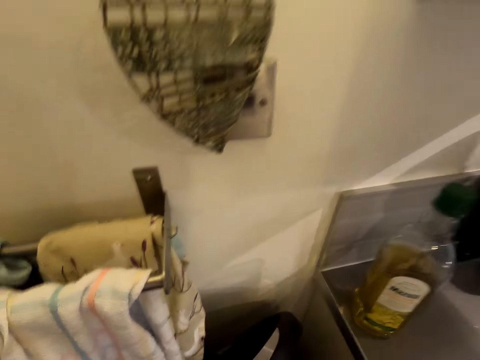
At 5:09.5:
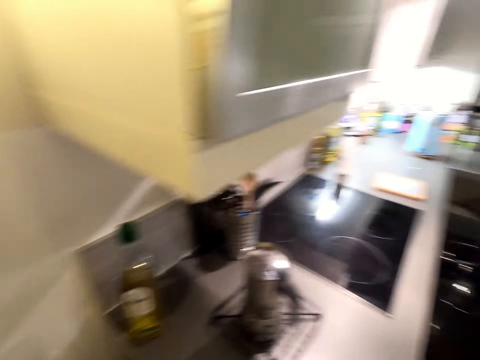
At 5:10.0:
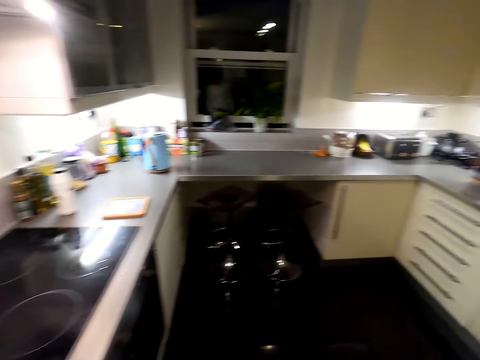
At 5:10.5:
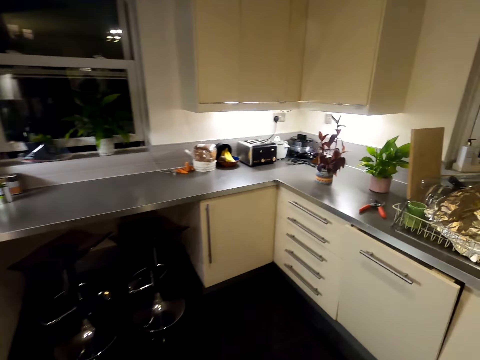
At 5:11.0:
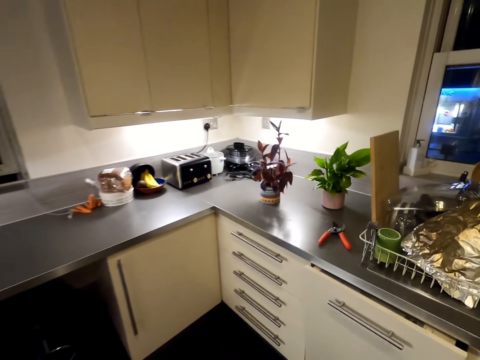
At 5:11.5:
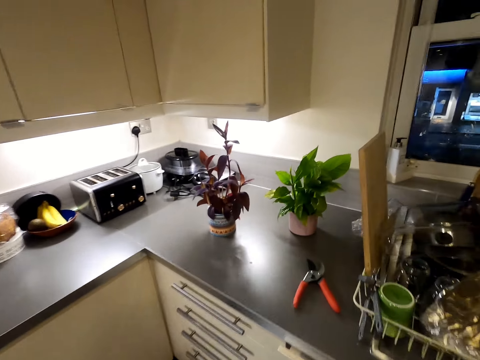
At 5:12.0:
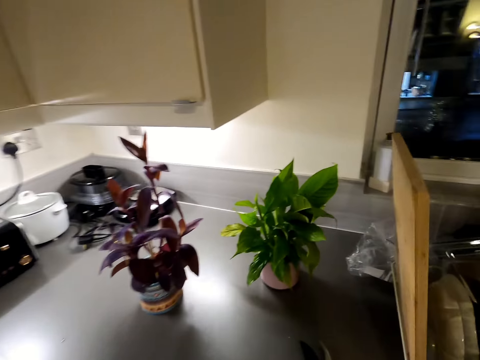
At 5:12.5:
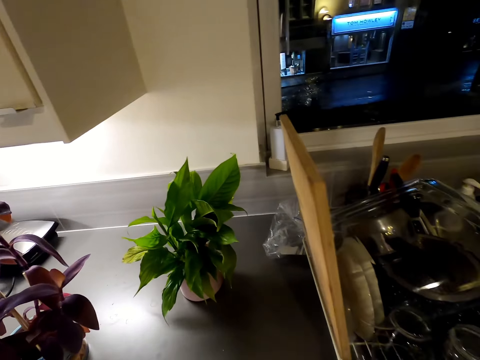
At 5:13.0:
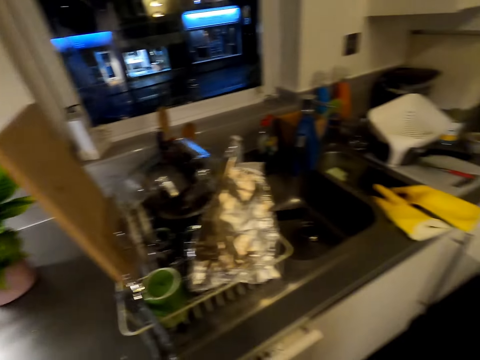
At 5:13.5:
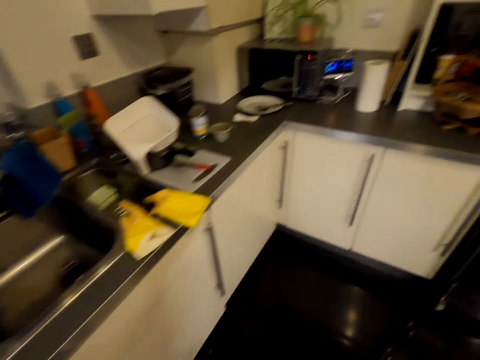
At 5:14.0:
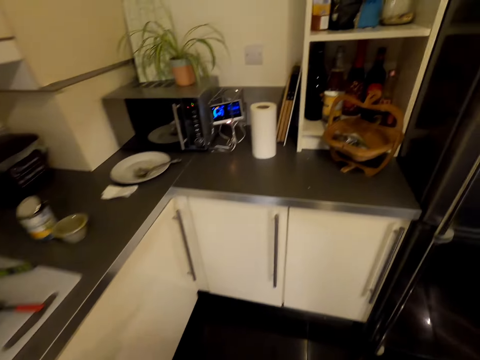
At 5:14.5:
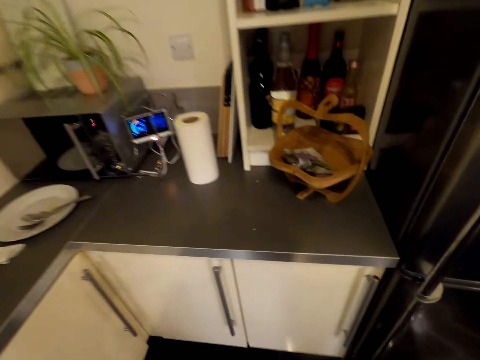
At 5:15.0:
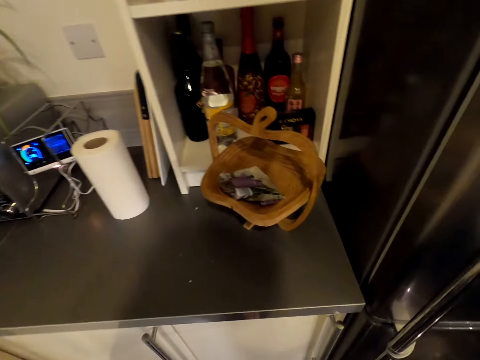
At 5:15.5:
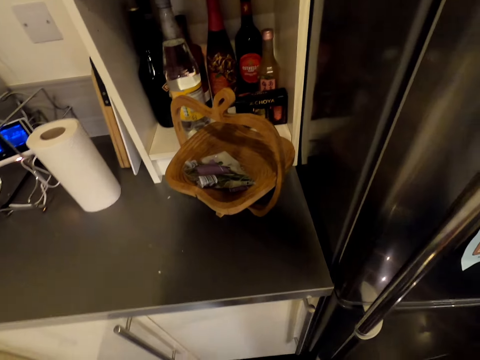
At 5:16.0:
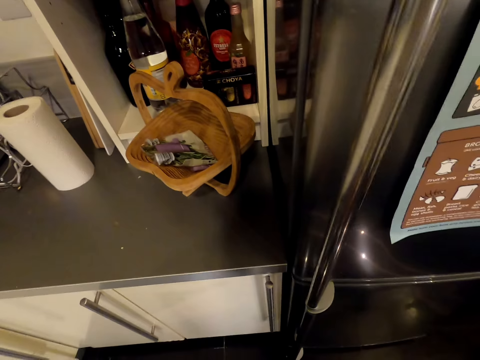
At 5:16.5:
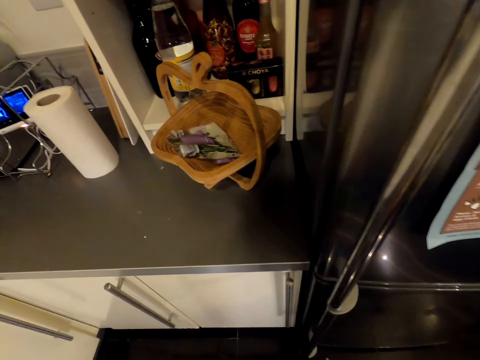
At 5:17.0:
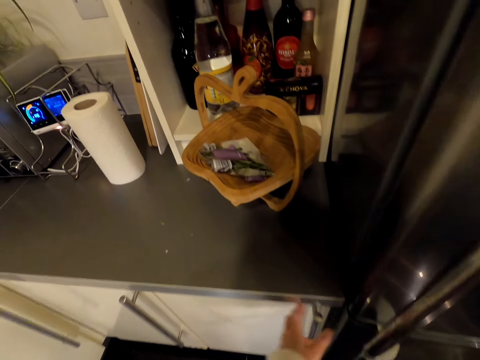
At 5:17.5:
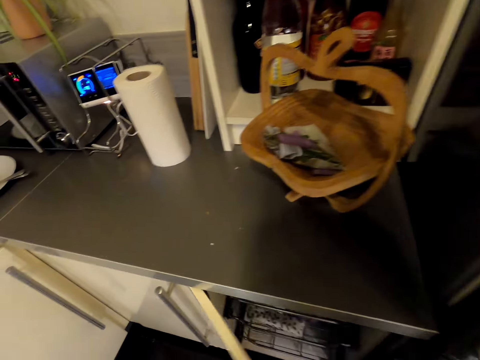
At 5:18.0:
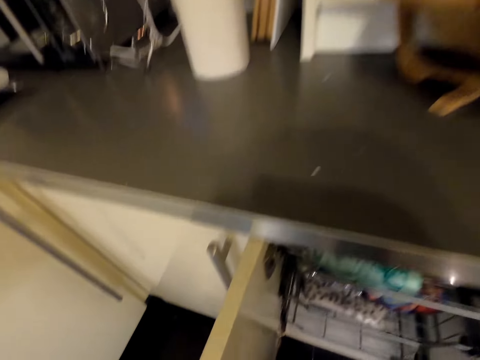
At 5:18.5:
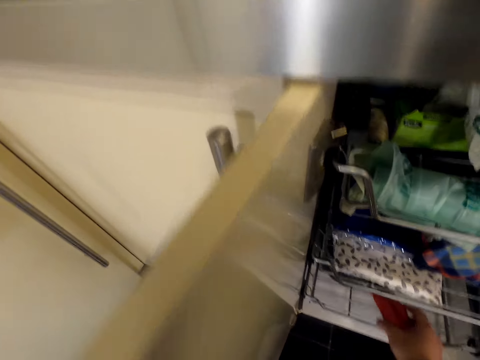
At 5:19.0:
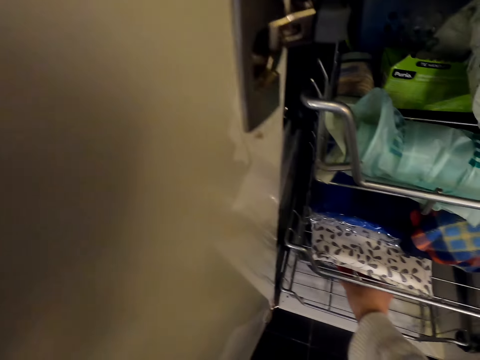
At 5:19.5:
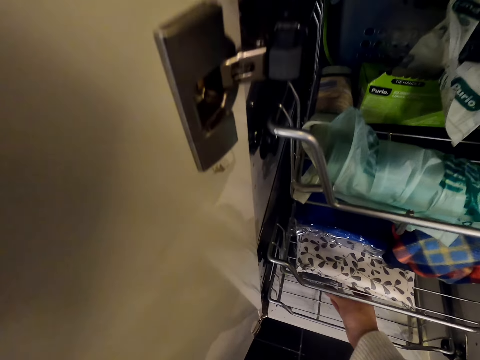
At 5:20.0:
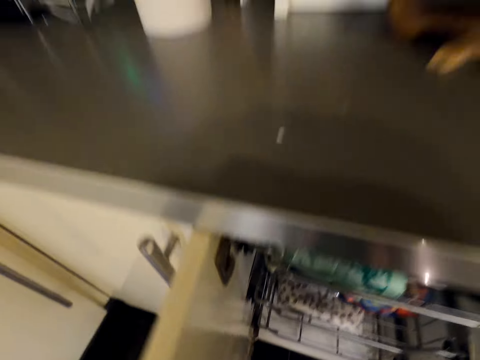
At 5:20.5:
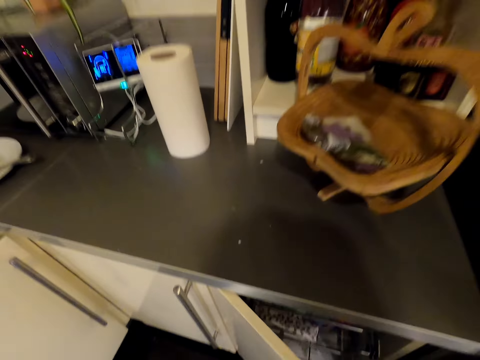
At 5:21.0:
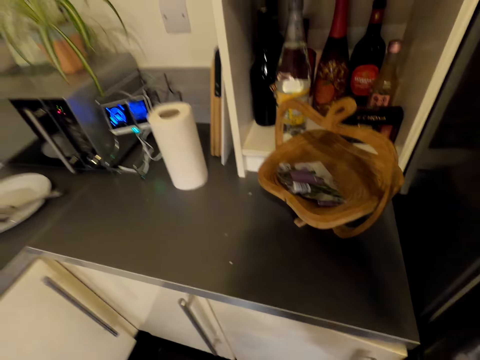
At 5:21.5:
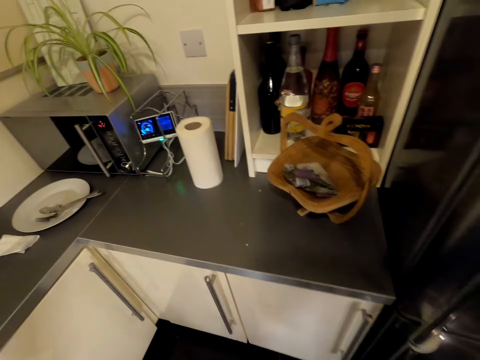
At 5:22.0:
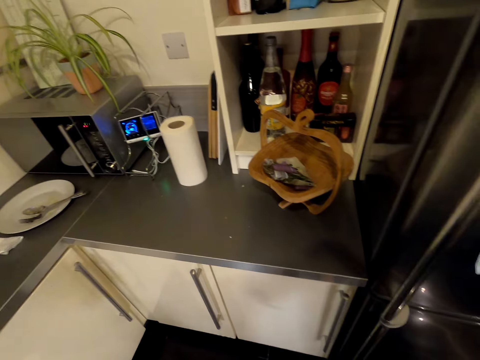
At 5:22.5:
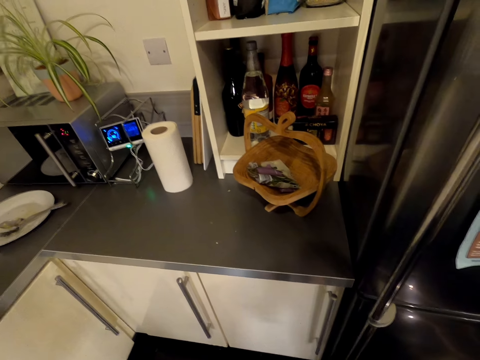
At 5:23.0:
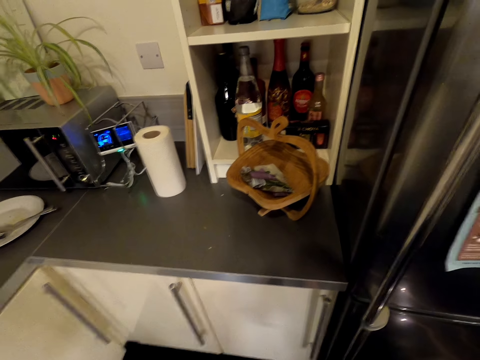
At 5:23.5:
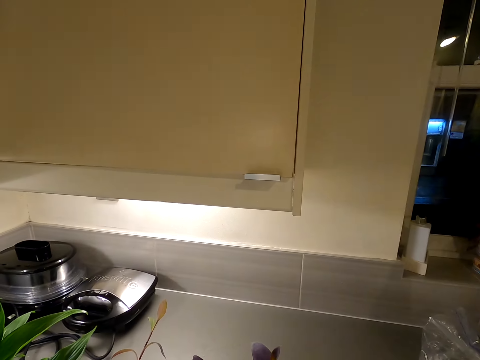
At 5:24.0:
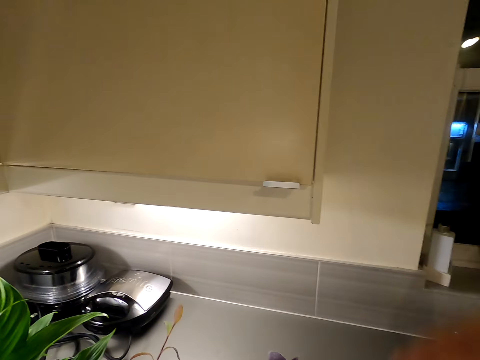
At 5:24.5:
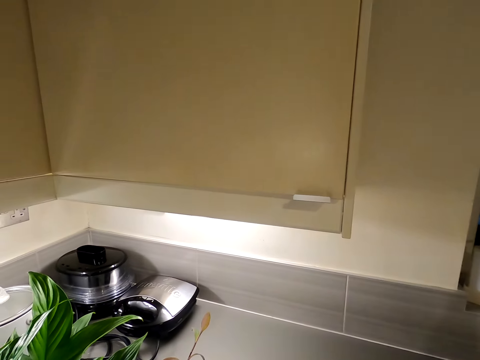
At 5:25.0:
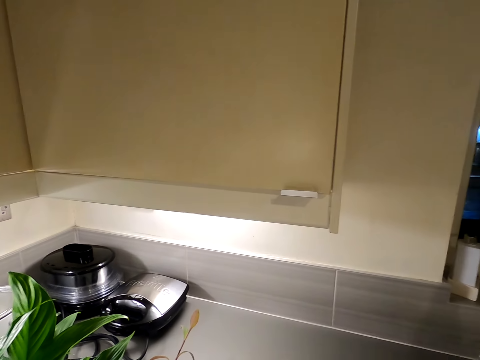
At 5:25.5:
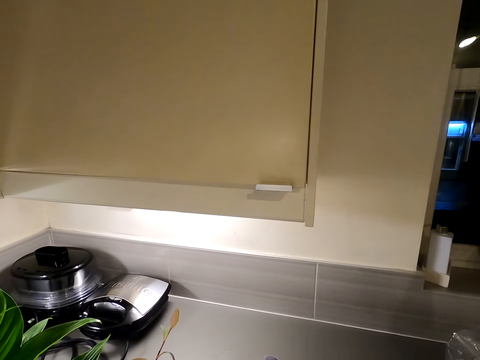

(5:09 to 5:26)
The camera wearer puts dry leaves in the dustbin. They walk in the house. They stand on the floor, open the kitchen cabinet, put a pair of scissors in the kitchen cabinet, close the kitchen cabinet and stand on the floor.

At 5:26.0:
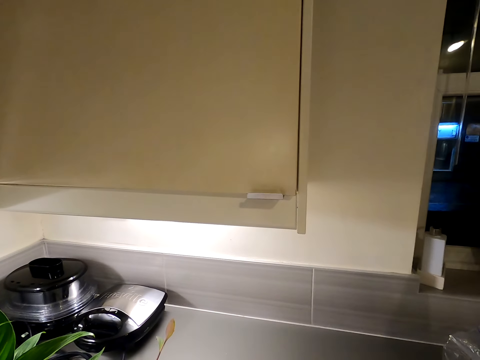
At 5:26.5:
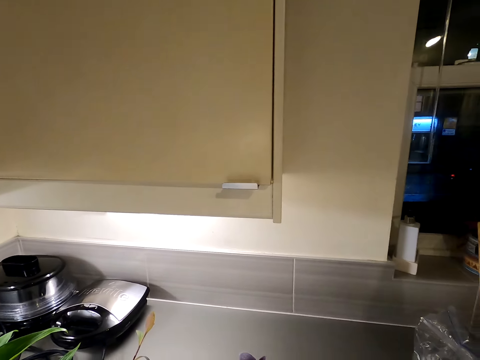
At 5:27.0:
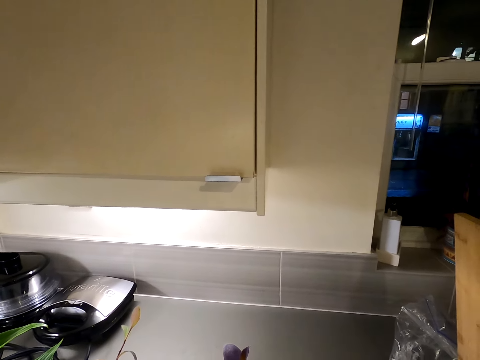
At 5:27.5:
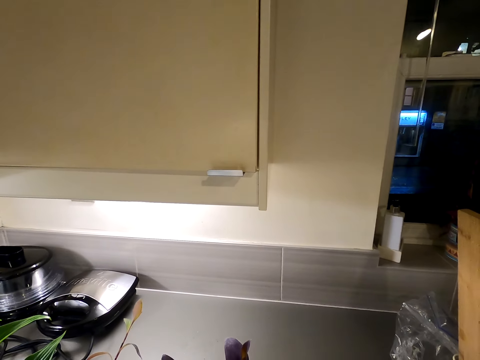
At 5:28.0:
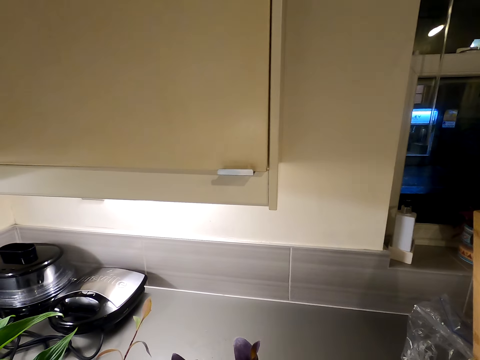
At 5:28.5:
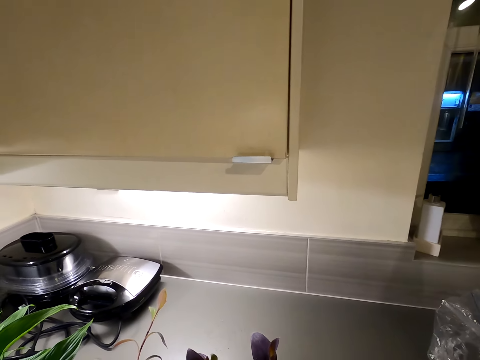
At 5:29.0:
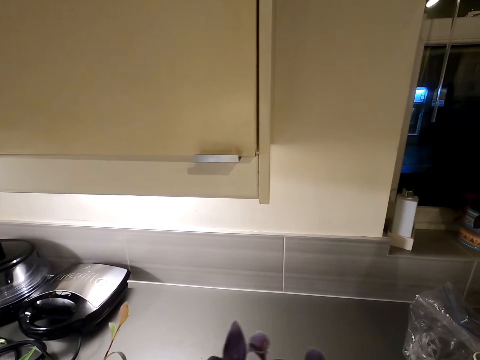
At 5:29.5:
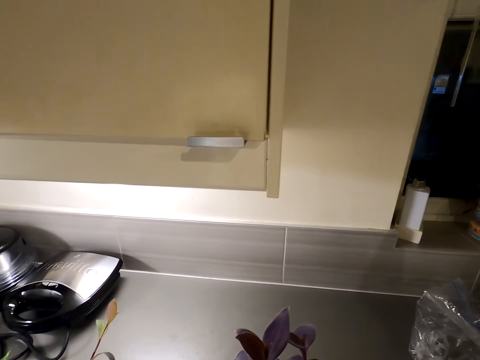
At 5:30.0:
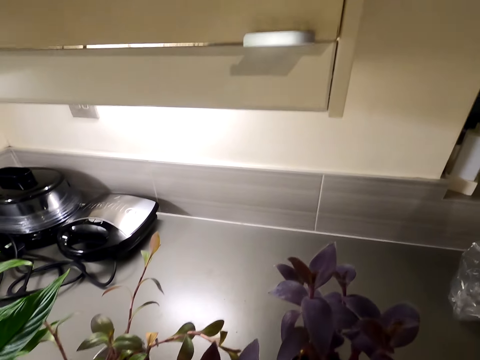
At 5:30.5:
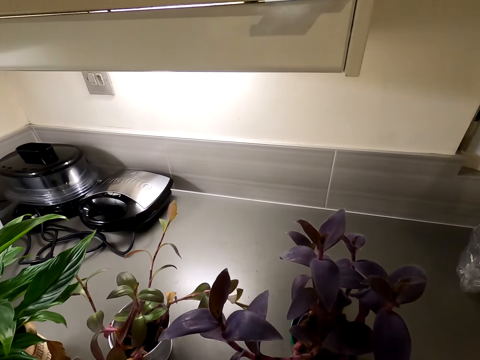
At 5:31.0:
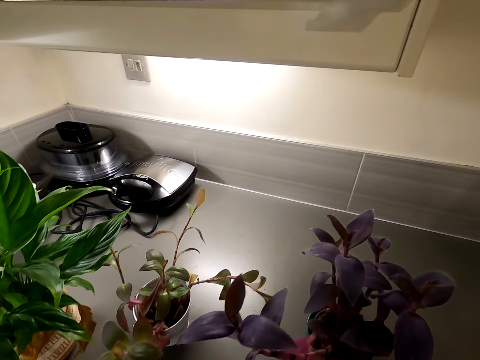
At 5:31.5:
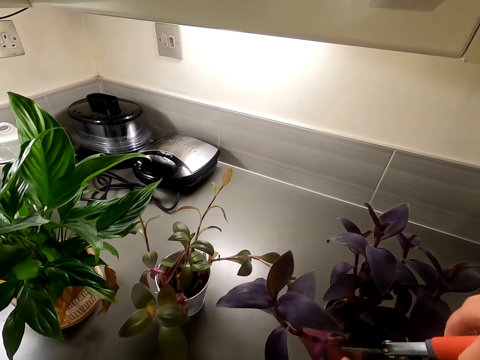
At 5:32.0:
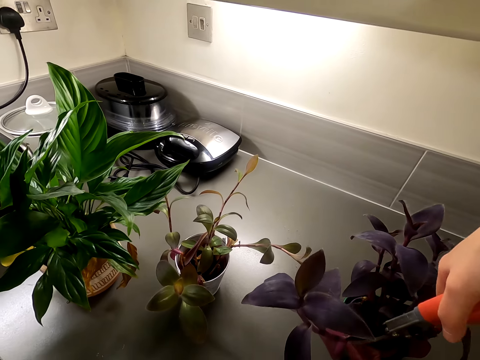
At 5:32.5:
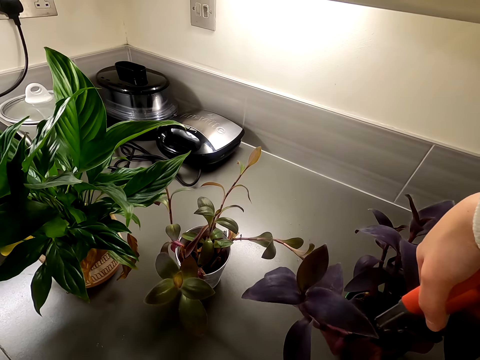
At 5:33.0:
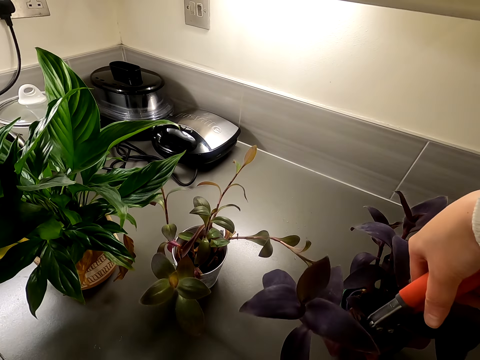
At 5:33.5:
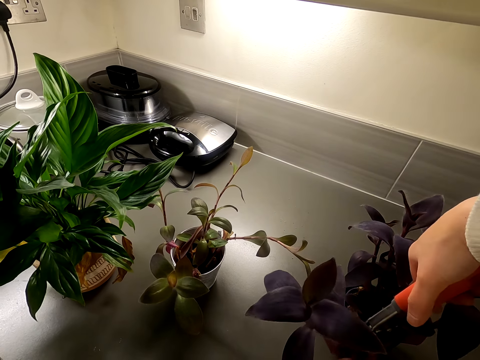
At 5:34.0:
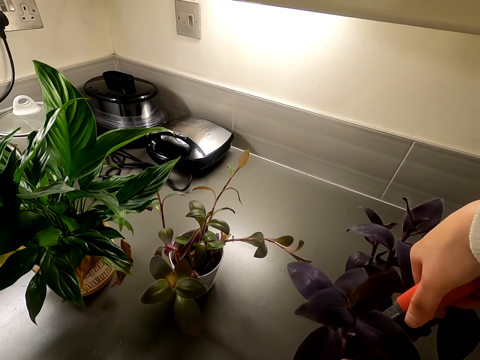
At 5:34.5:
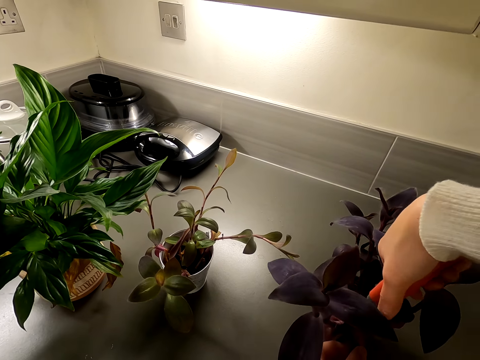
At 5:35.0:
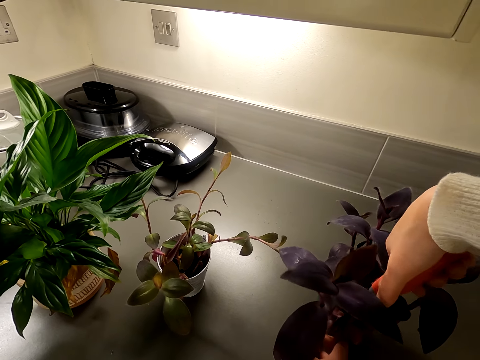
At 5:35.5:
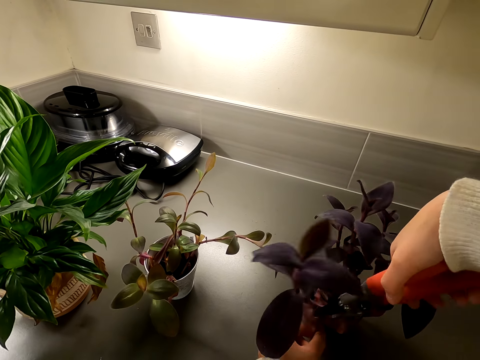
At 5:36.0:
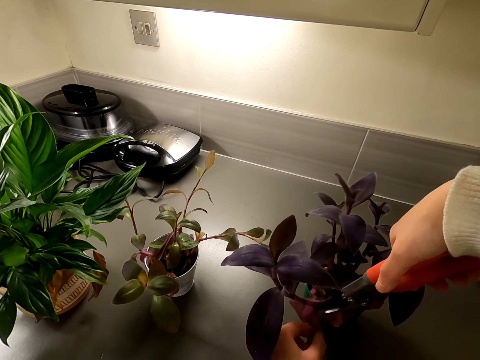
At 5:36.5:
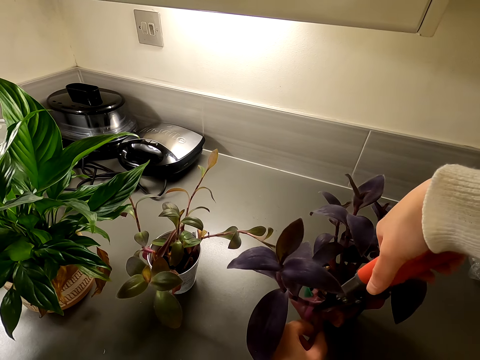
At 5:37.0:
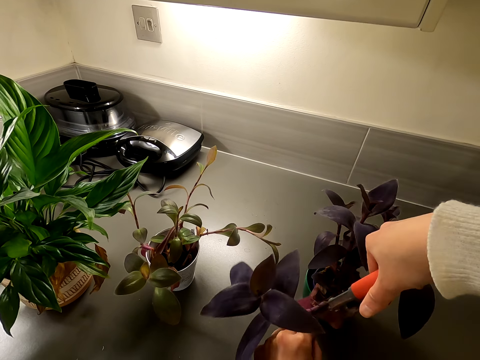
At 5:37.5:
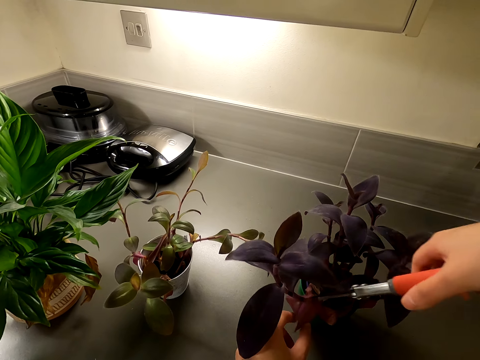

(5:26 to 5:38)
The camera wearer moves the house plant on the countertop. They cut the house plant's leaves with a pair of scissors.
